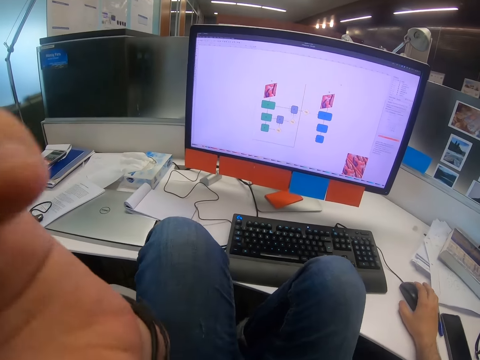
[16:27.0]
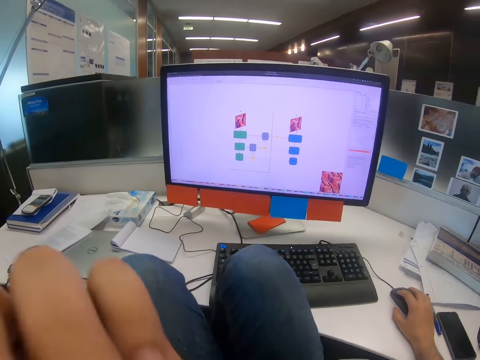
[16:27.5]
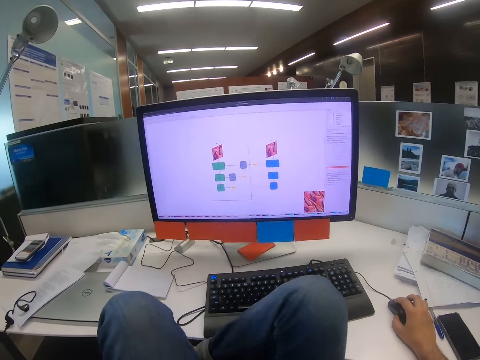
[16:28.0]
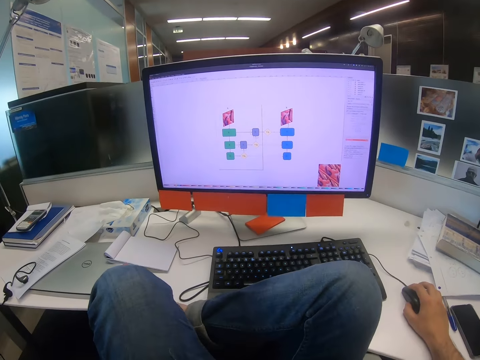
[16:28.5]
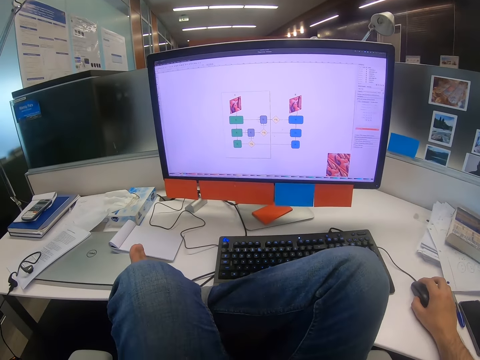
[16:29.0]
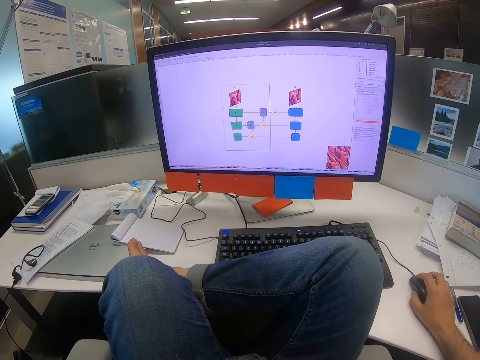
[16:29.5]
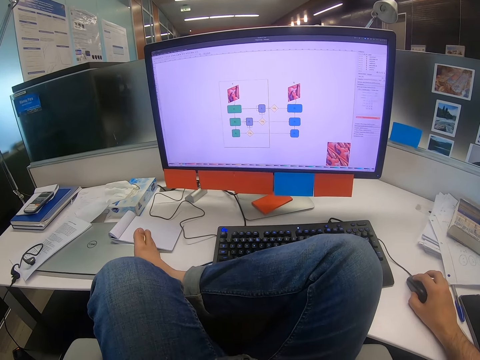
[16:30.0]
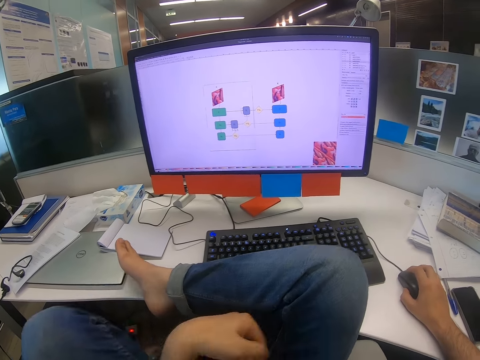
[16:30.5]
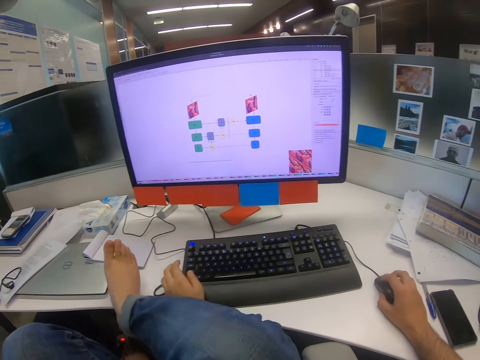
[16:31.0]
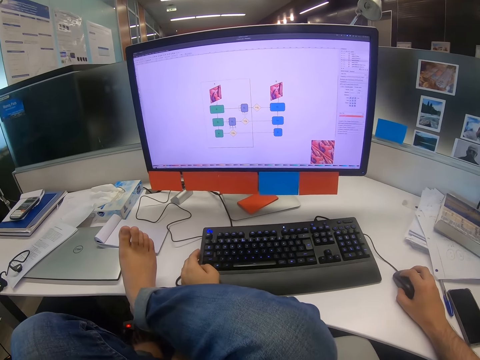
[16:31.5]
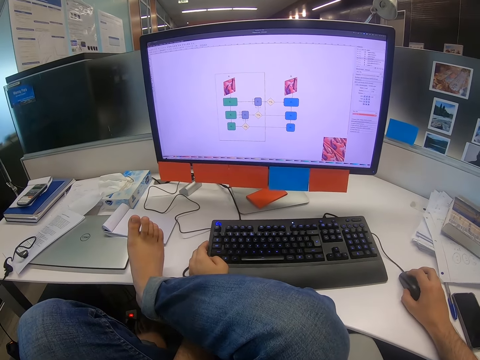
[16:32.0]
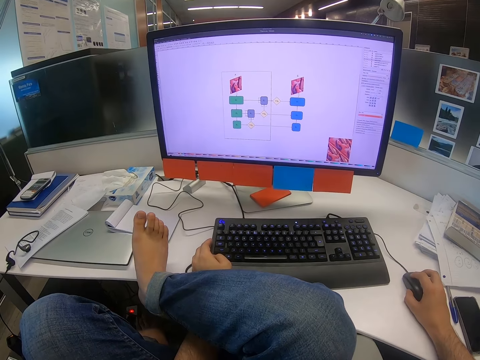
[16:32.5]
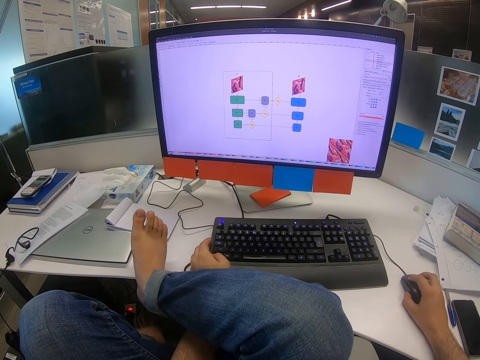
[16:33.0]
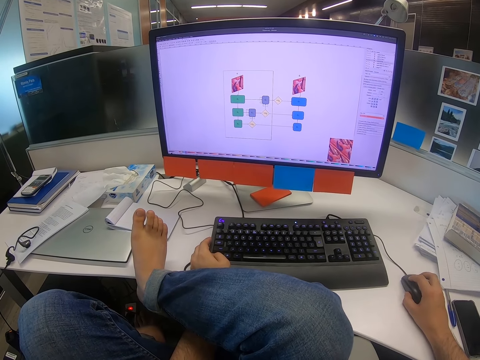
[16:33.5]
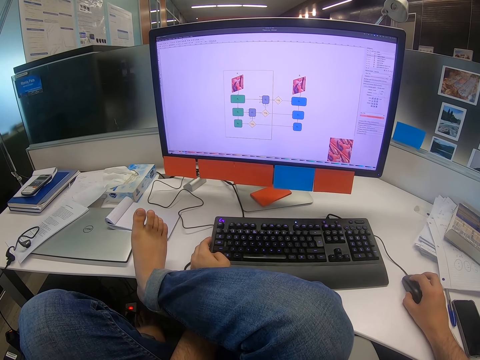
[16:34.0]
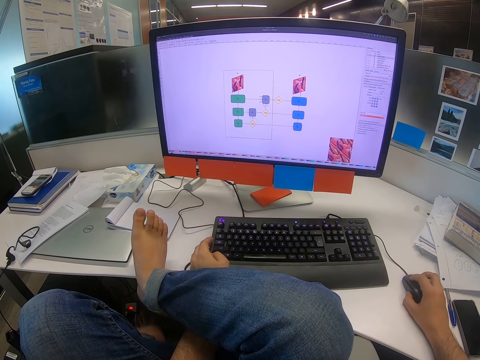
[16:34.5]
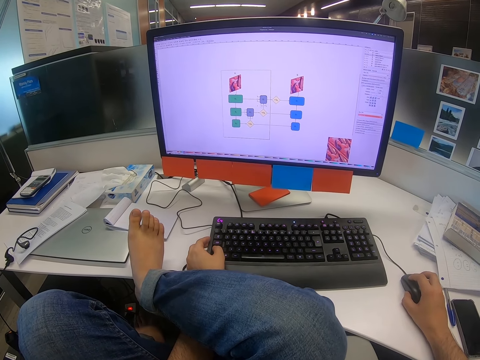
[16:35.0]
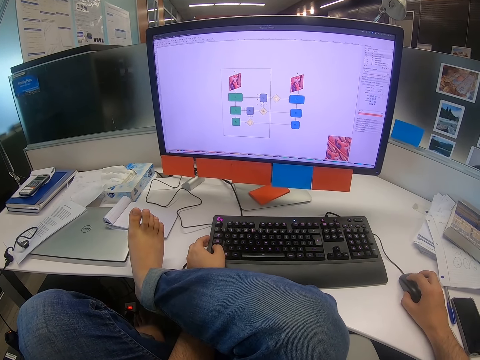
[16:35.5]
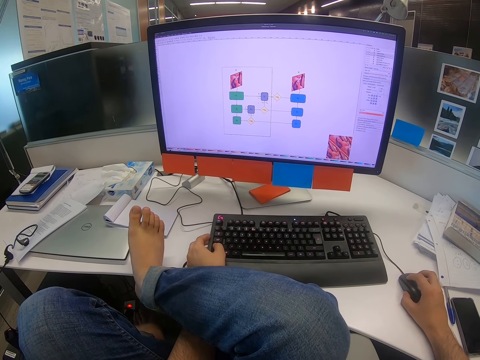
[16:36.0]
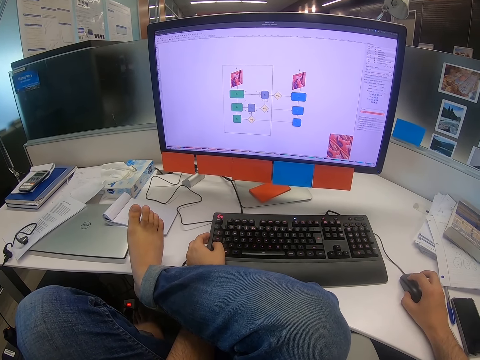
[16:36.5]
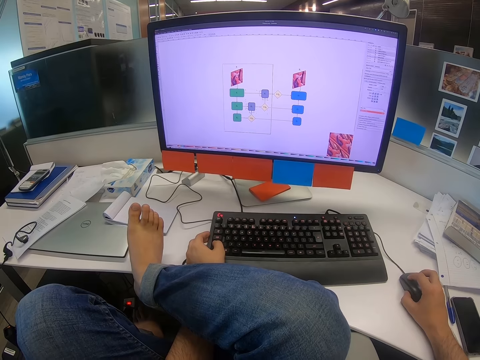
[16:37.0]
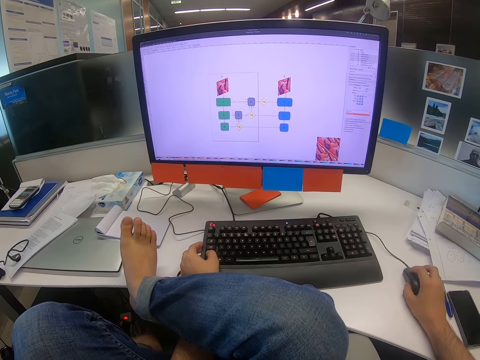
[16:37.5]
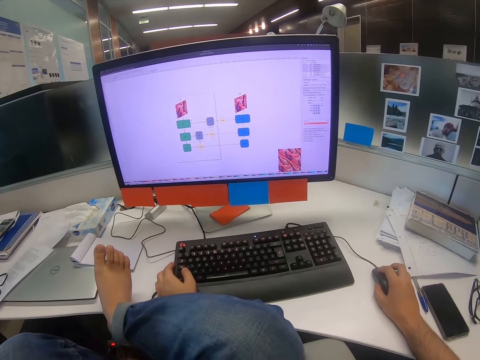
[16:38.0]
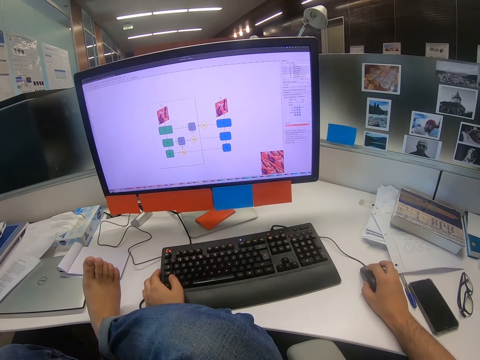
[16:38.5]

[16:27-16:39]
The camera wearer lifts the left hand. They move the right hand. They move the legs. They put the right leg on the table. They move the mouse with the right hand. They touch the keyboard with the left hand. They operate the computer. They press on a button on the keyboard with the right hand. They move the mouse with the right hand. They move the mouse again.

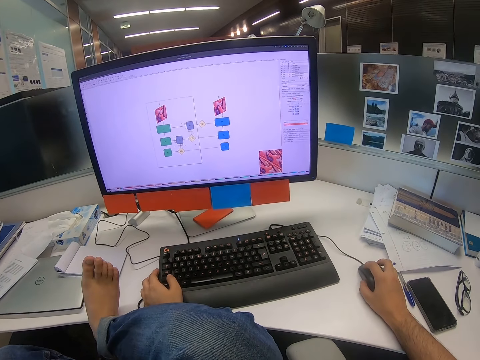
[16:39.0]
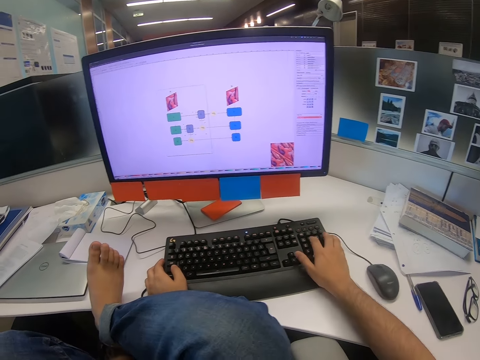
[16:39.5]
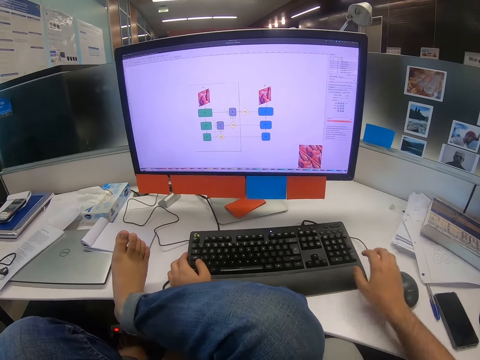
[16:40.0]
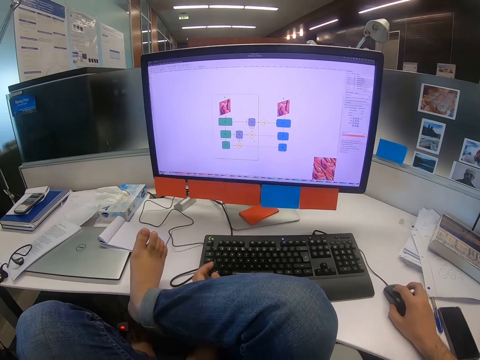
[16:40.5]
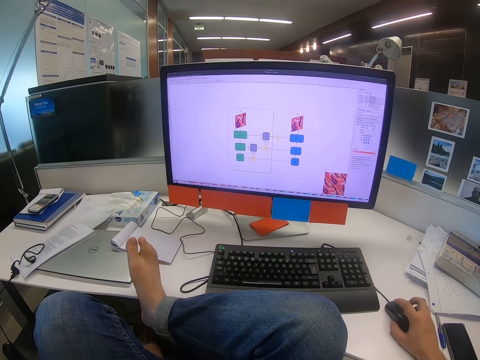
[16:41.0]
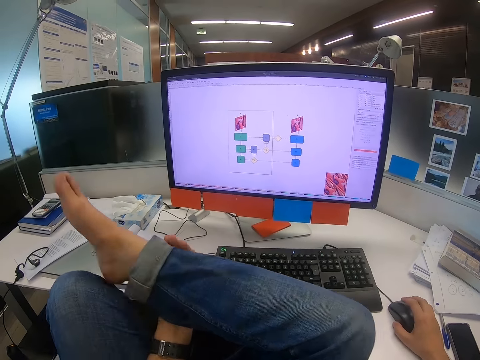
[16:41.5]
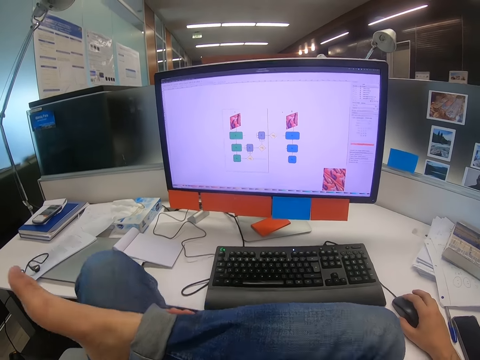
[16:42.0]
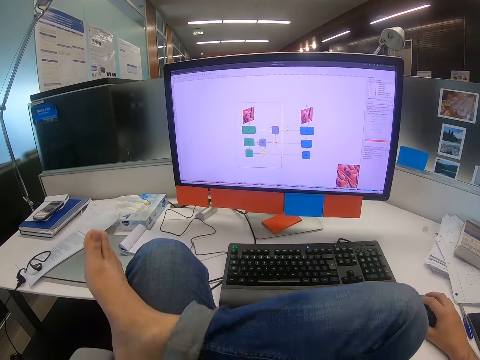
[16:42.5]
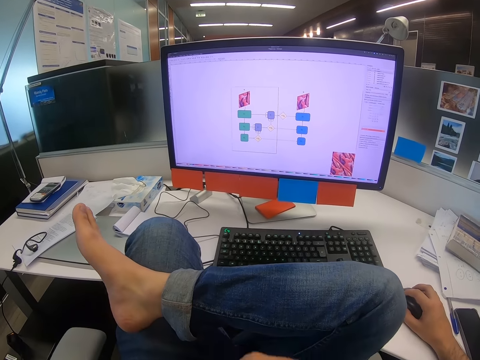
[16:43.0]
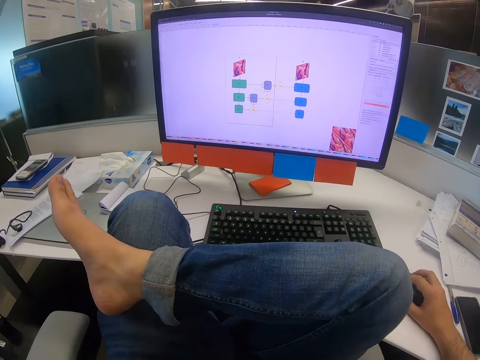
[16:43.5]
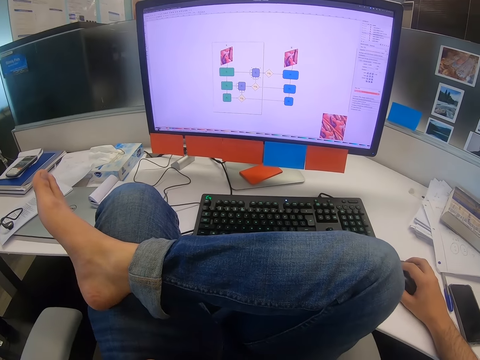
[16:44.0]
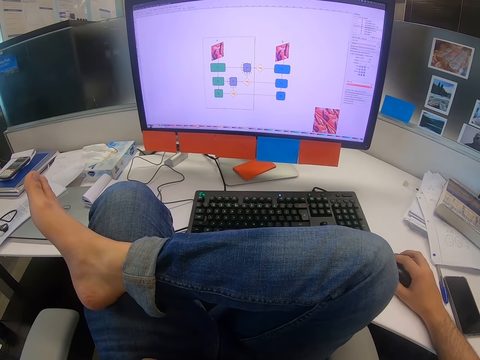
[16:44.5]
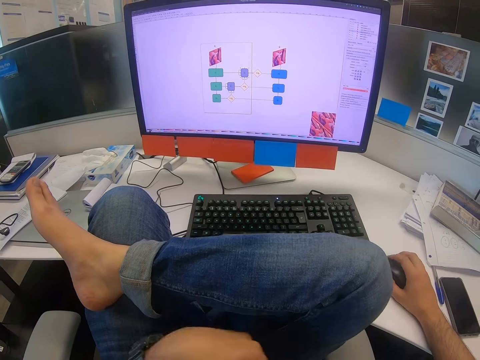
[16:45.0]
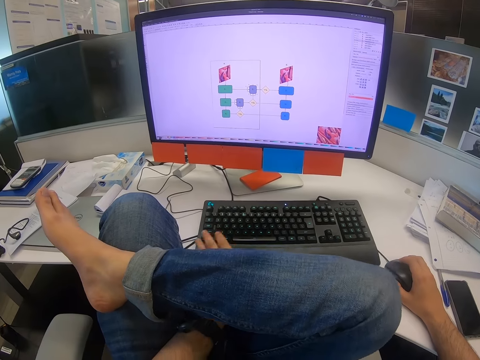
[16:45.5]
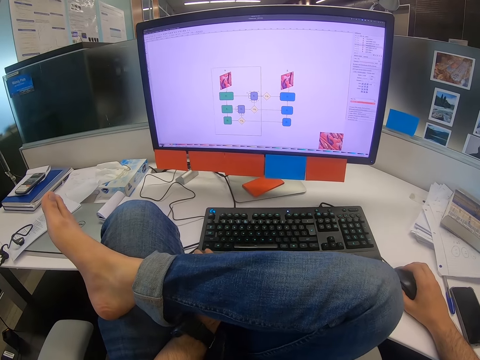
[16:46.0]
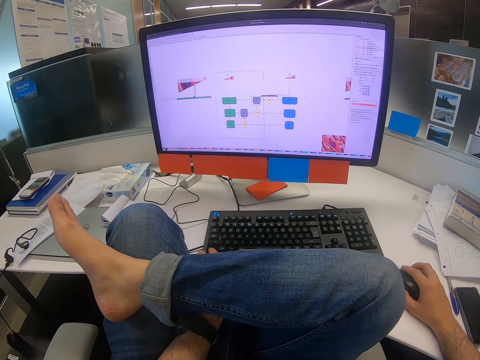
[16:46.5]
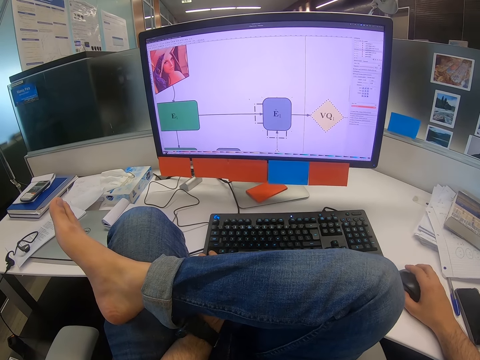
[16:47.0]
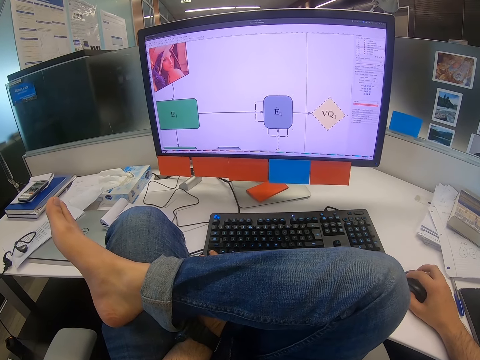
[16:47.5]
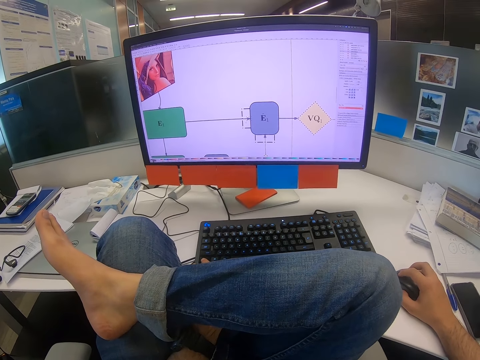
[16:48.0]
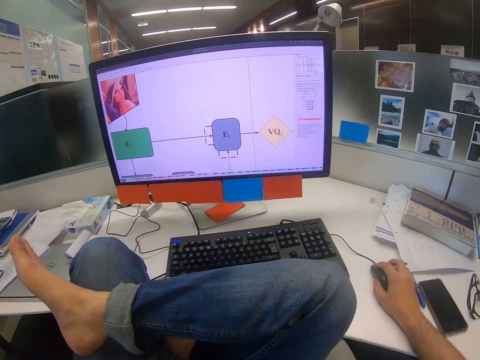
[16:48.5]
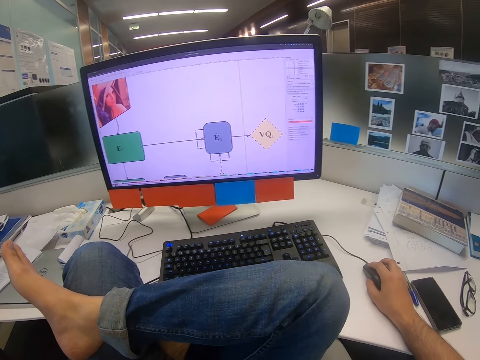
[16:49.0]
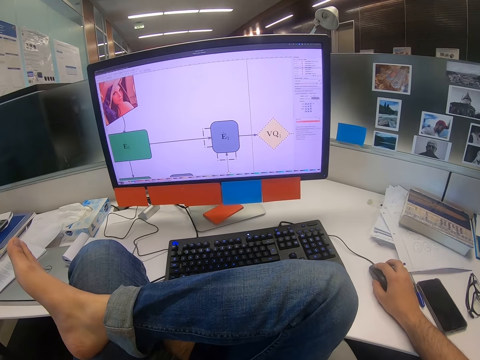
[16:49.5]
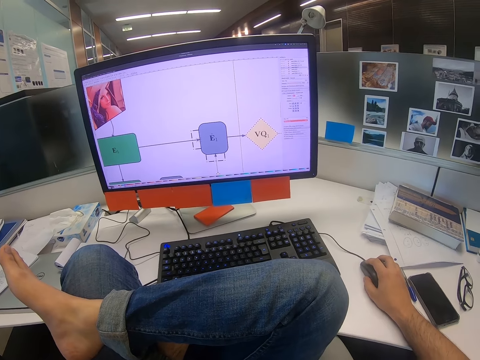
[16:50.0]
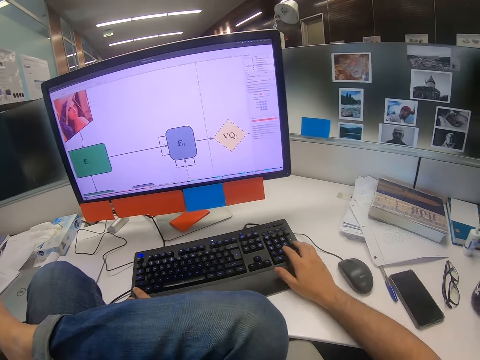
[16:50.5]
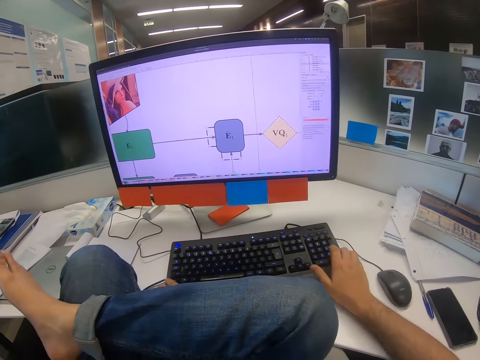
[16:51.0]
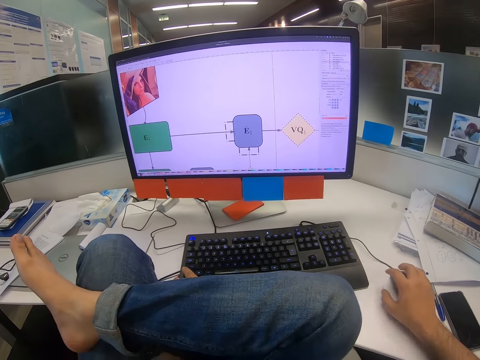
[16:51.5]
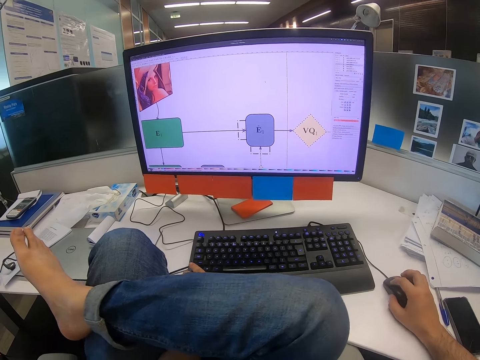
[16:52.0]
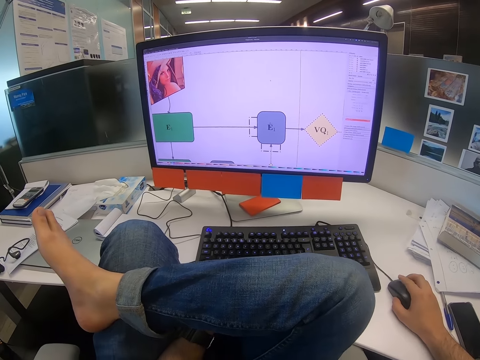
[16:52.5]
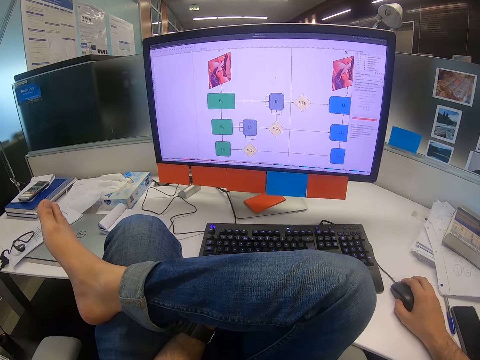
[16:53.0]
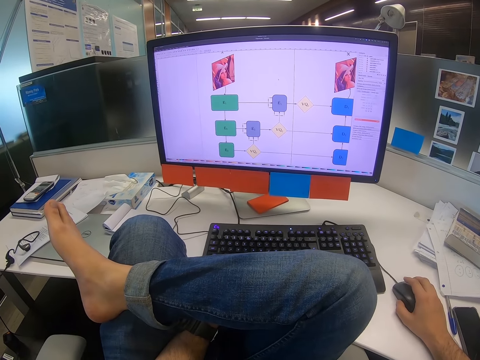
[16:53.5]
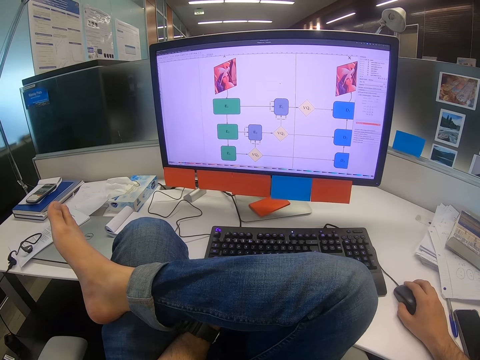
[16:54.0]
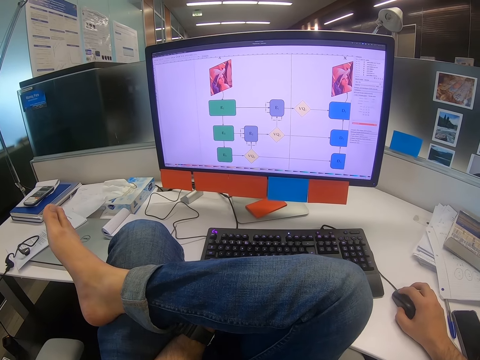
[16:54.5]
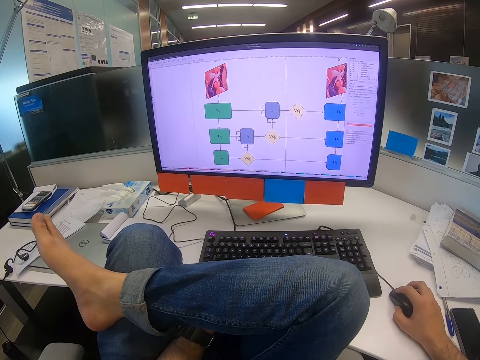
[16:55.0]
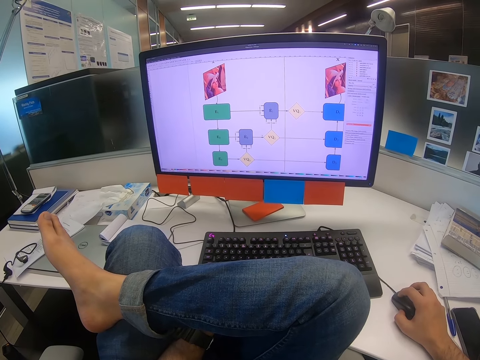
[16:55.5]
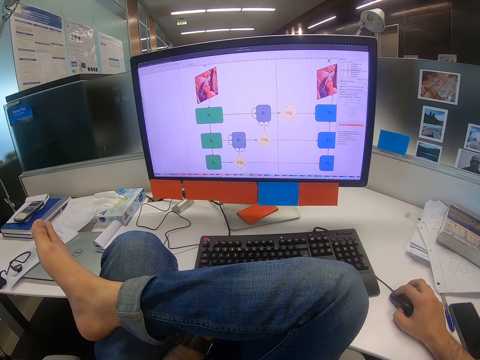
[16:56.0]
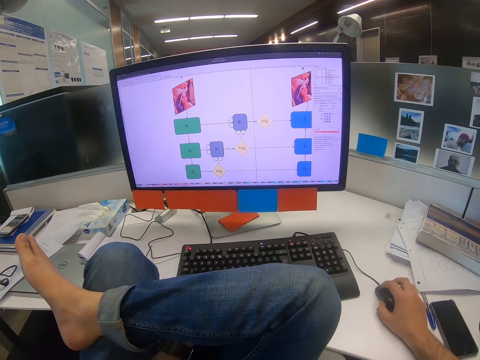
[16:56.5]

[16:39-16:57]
The camera wearer presses on a button on the keyboard with the right hand. They move the mouse with the right hand. They cross the right leg across the left leg. They operate the computer. They move the left hand. They press the keyboard with the left hand. They scroll the mouse scroll wheel with the right hand. They press on a button on the keyboard with the right hand. They move the mouse with the right hand.
